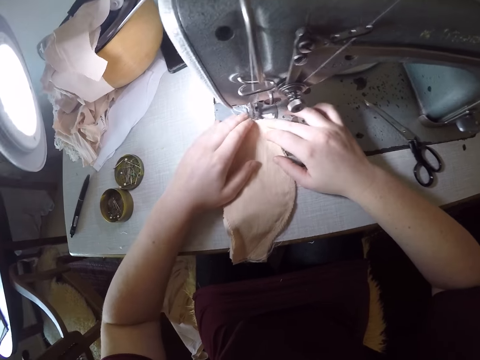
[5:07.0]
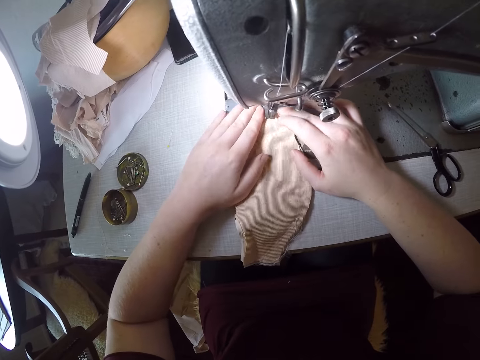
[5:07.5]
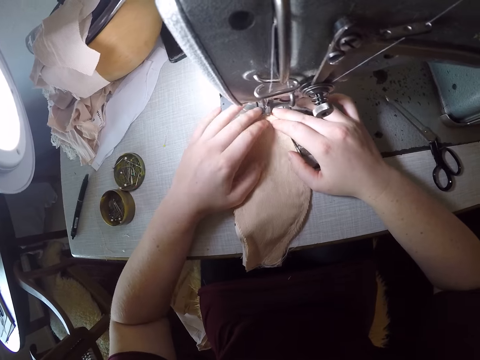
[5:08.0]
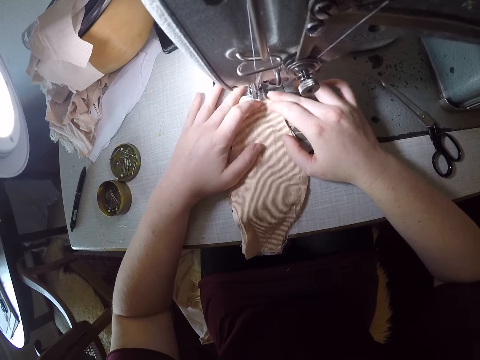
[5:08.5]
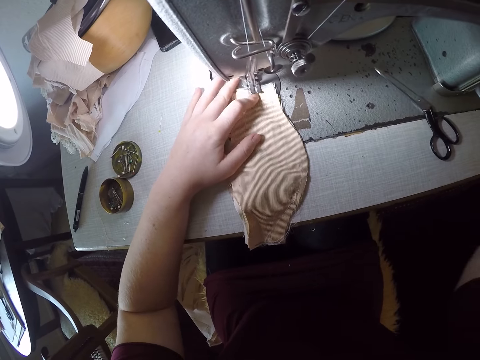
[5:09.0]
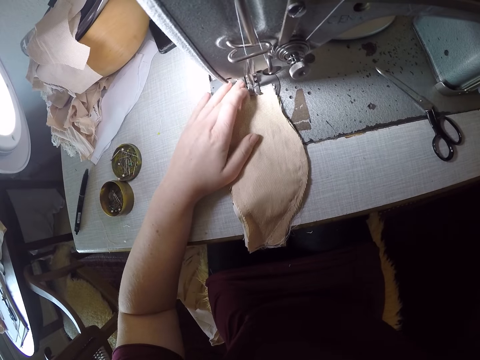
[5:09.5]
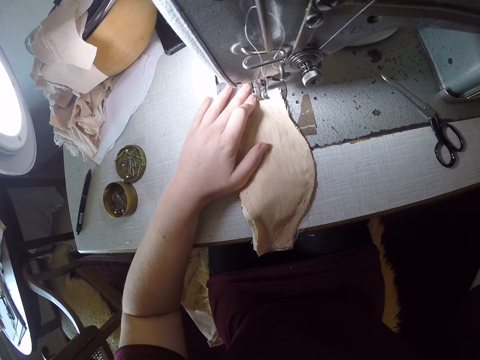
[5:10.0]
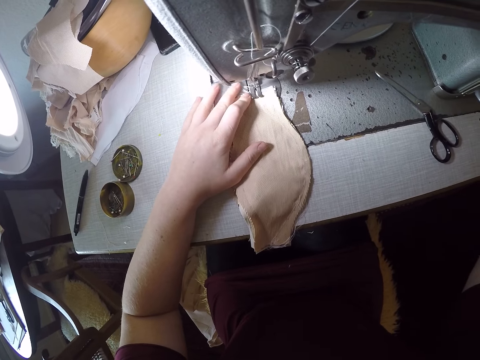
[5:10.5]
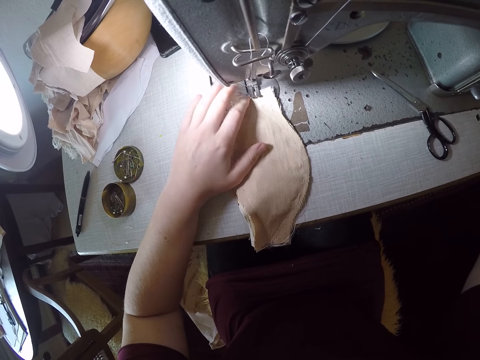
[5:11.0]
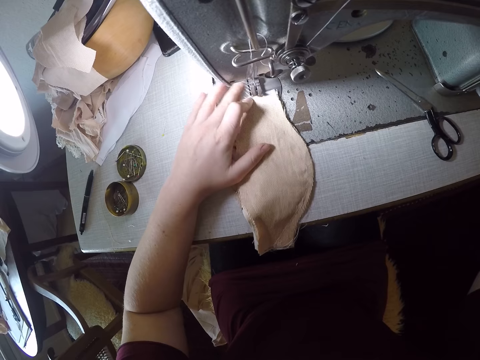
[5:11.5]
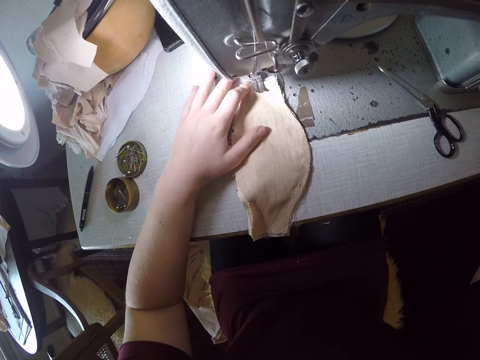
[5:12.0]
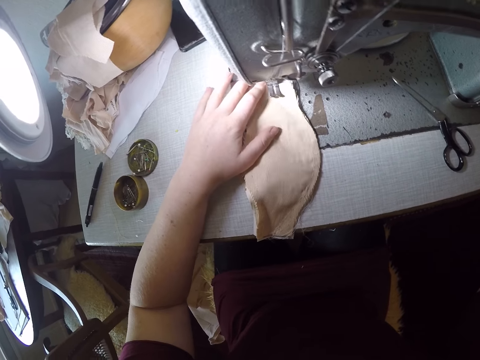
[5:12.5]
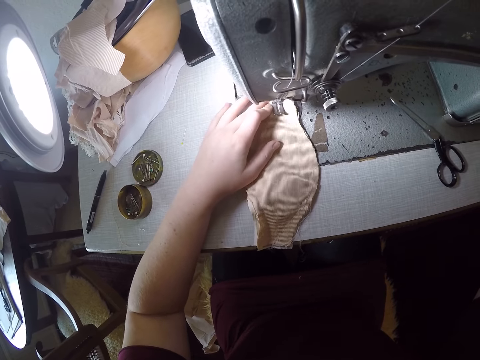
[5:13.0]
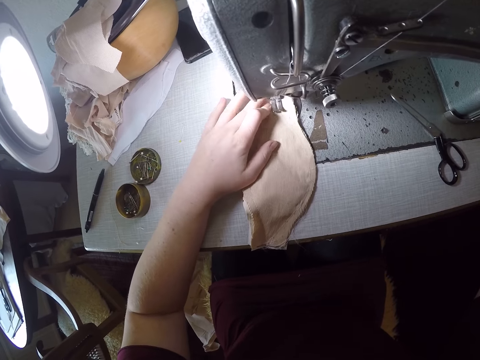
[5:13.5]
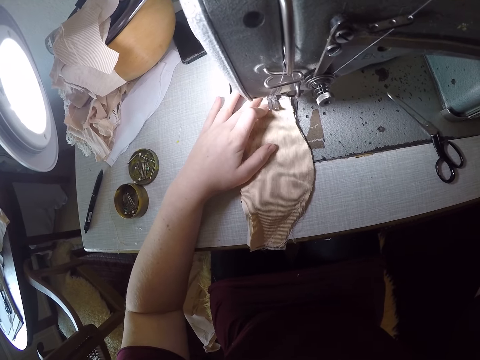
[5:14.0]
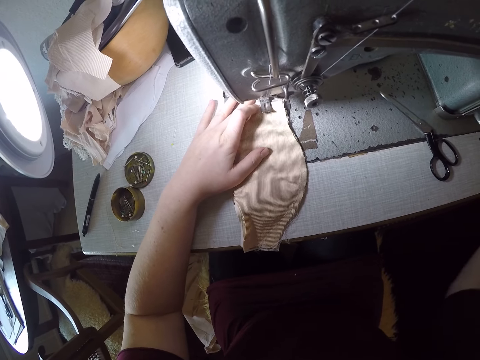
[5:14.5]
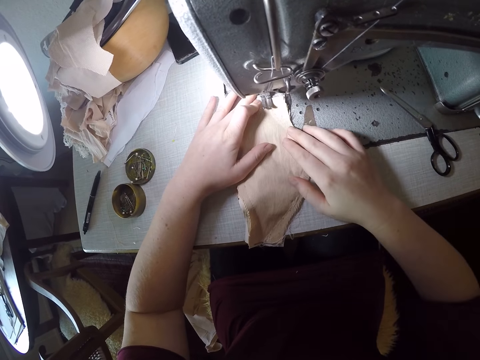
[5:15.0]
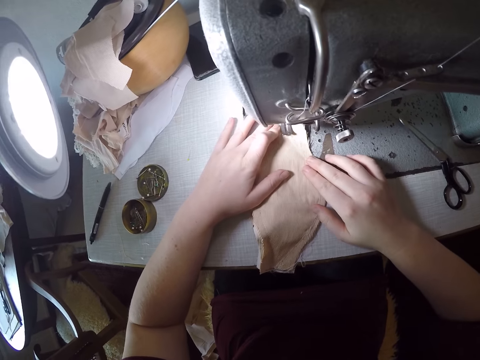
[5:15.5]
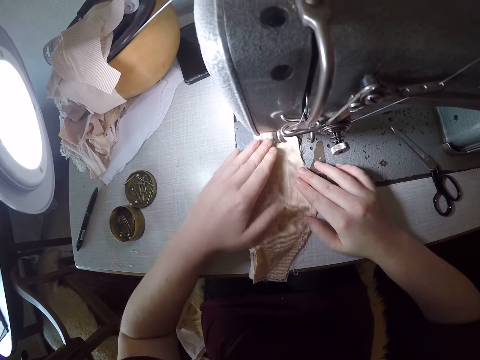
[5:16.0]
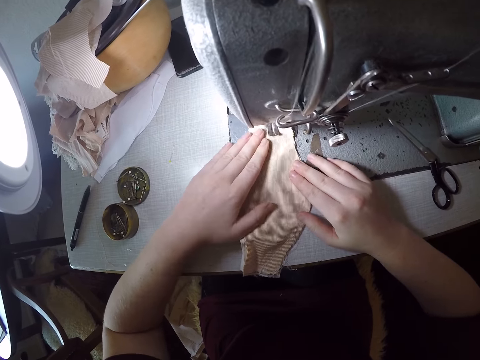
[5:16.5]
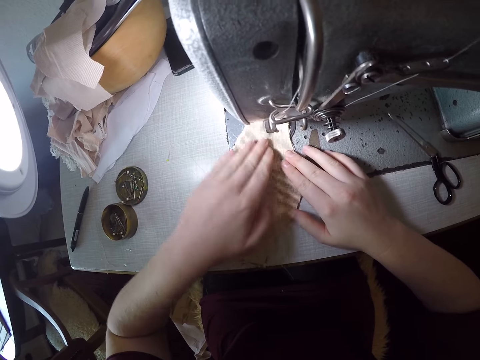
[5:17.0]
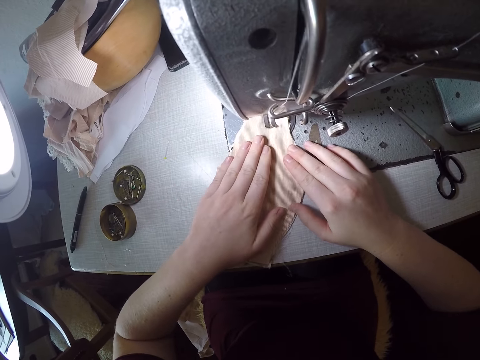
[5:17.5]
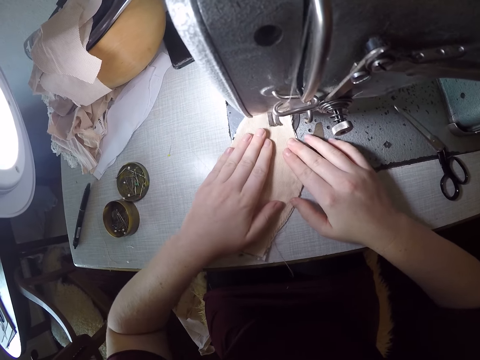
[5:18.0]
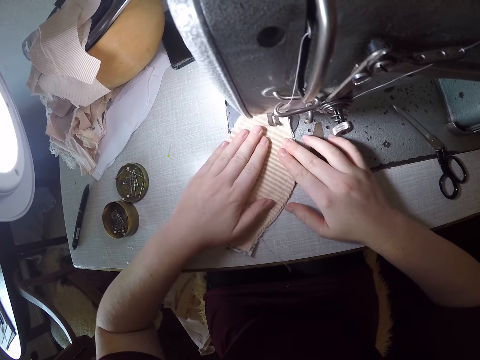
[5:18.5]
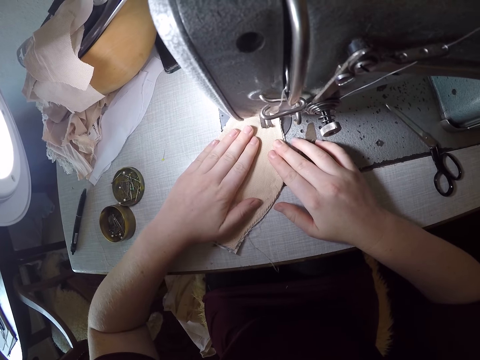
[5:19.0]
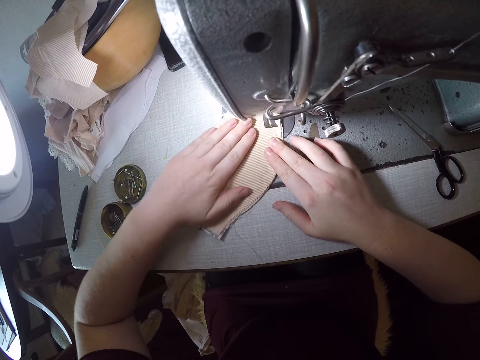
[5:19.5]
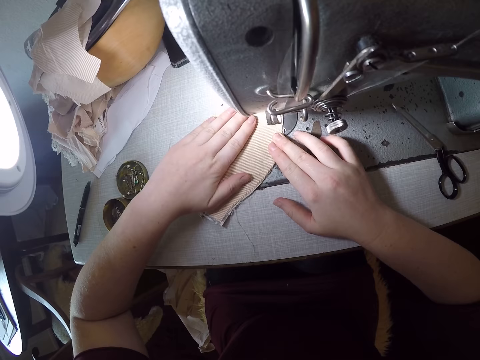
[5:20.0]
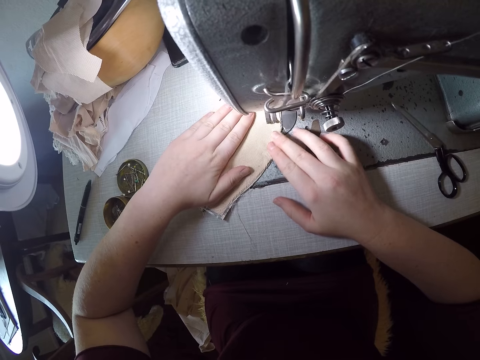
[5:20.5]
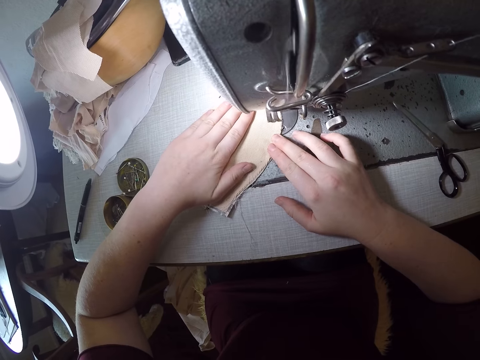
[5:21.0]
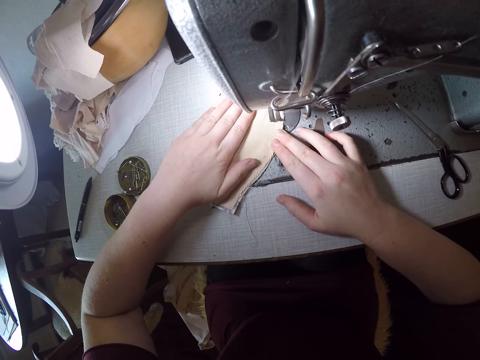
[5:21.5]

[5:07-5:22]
The camera wearer places the facemask on the feed dog of the sewing machine. They turn the balance wheel to lower the presser foot. They adjust the facemask in the sewing machine with both hands, and sew the facemask with the sewing machine.

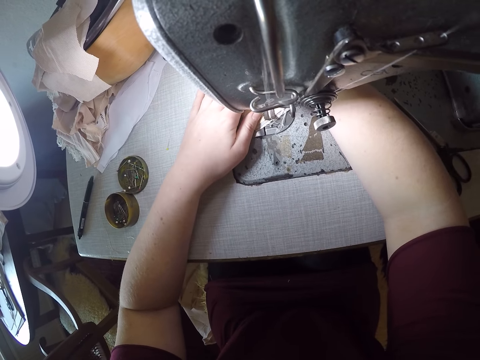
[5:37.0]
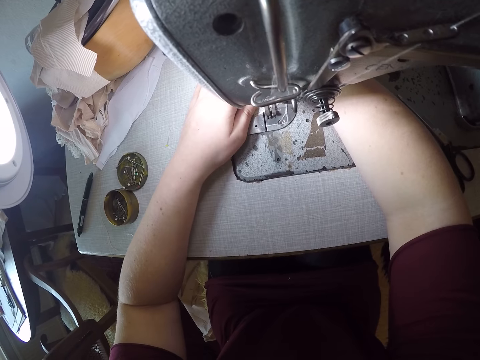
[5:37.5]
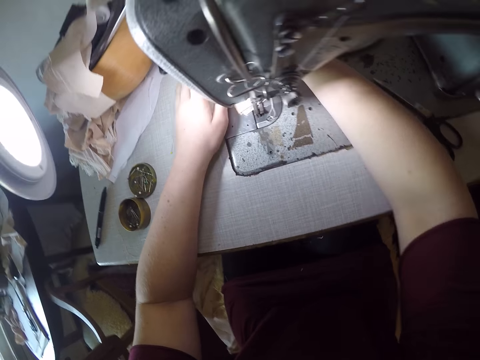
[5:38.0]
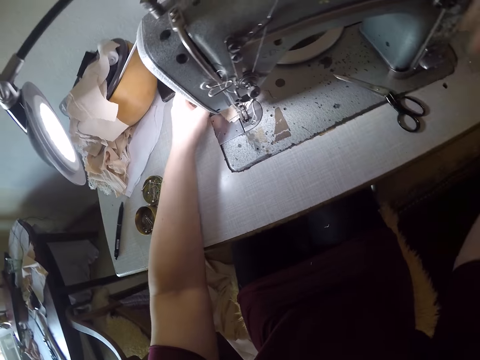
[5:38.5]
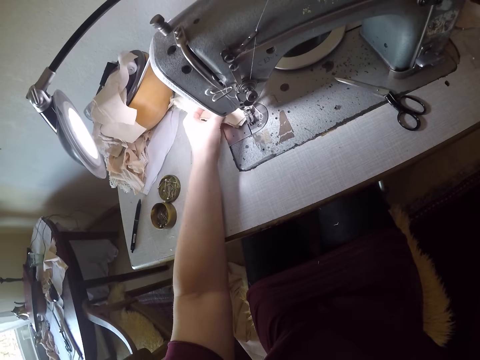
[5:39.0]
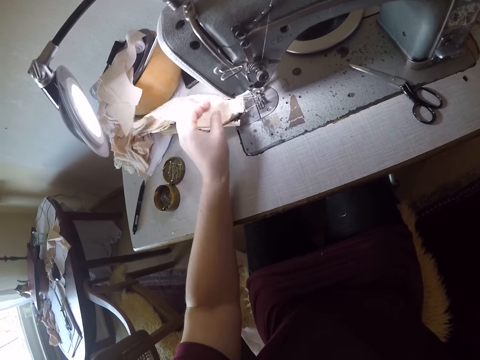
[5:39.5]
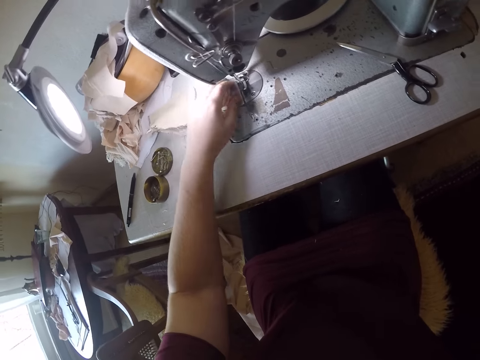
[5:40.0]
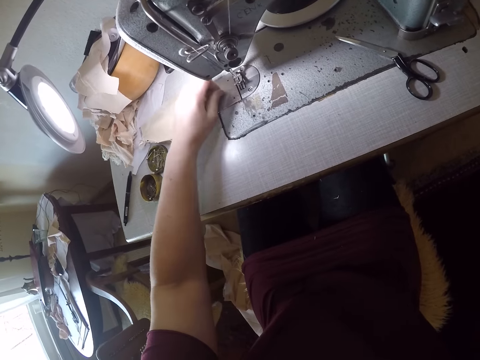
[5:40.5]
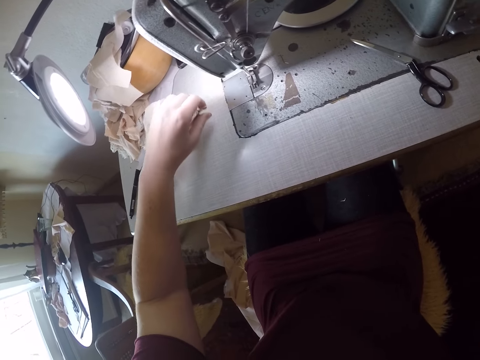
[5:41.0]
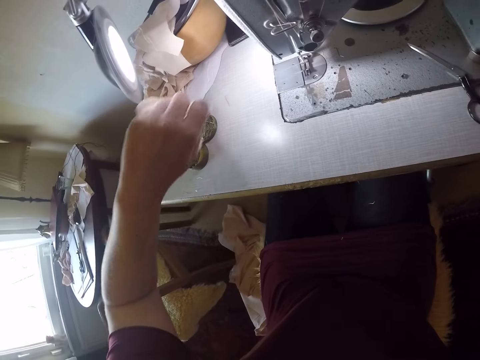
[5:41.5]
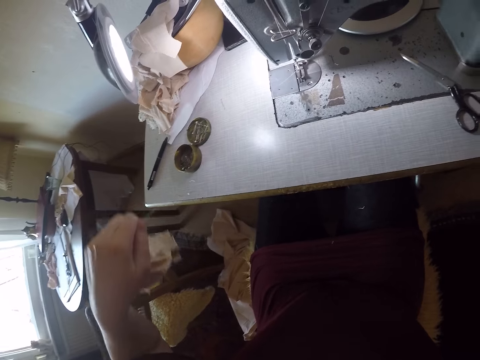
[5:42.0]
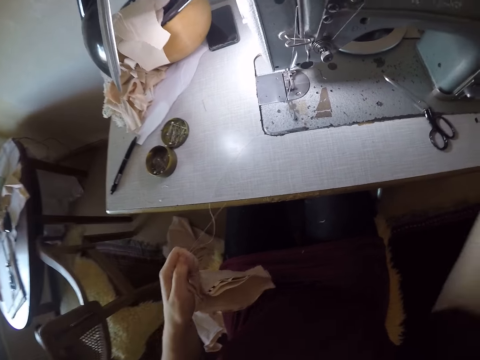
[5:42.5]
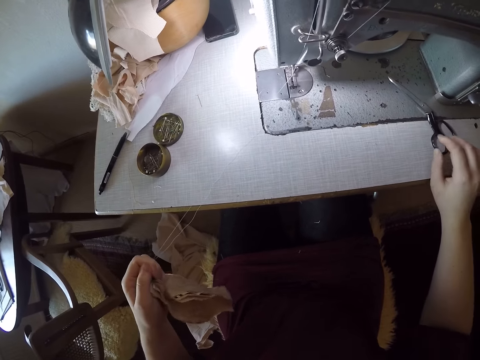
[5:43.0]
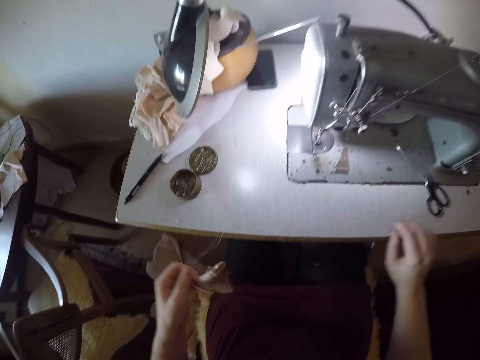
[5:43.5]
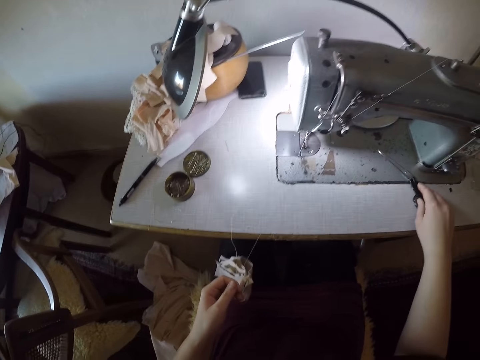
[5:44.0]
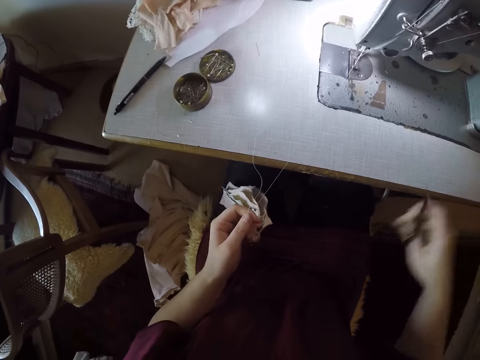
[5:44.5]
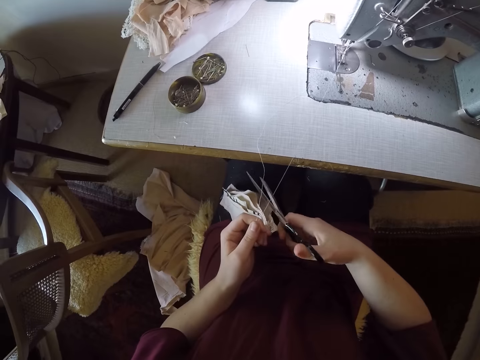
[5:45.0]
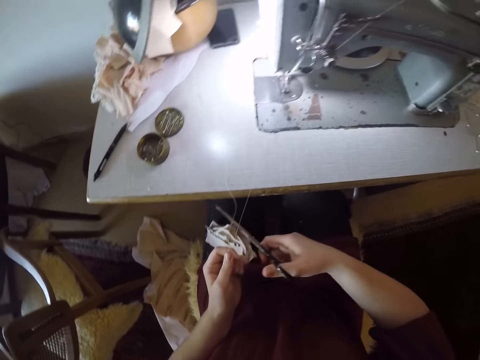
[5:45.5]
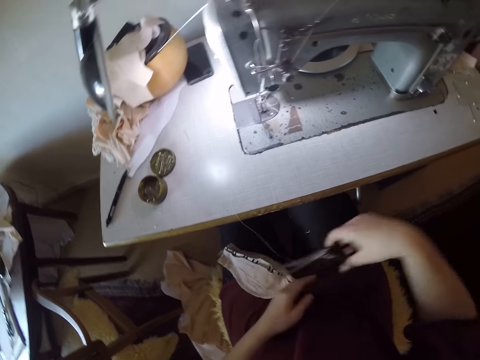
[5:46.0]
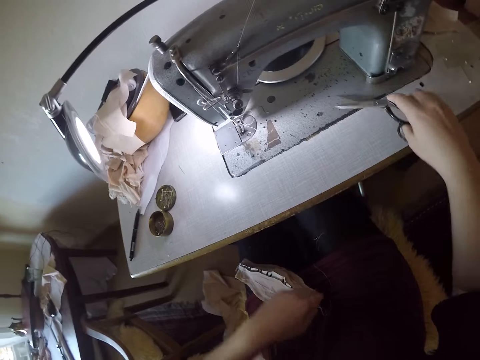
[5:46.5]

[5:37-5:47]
The camera wearer turns the balance wheel to lift the presser foot. She pulls the facemask out of the sewing machine. She pulls the thread. She picks up a pair of scissors on the table with her right hand. She cuts the threads from the facemask using the scissors.

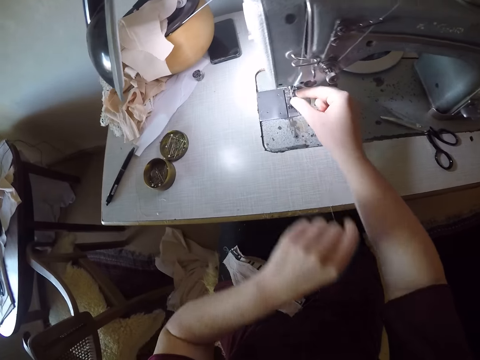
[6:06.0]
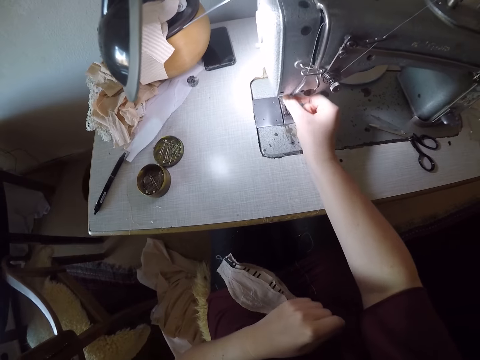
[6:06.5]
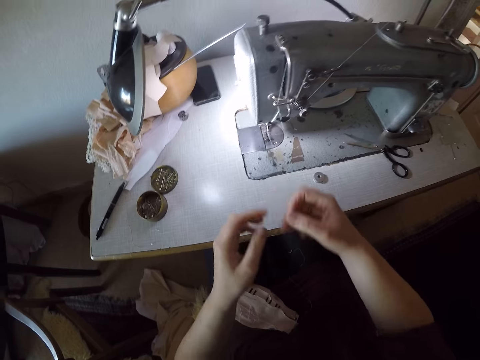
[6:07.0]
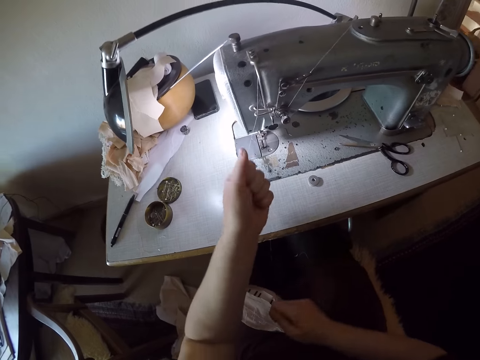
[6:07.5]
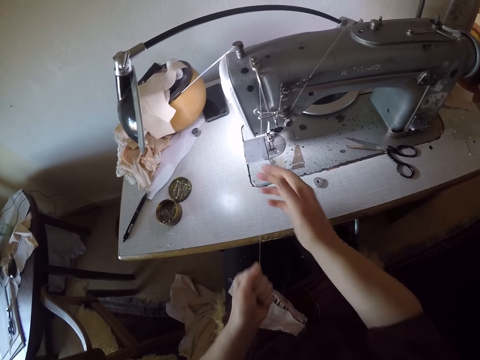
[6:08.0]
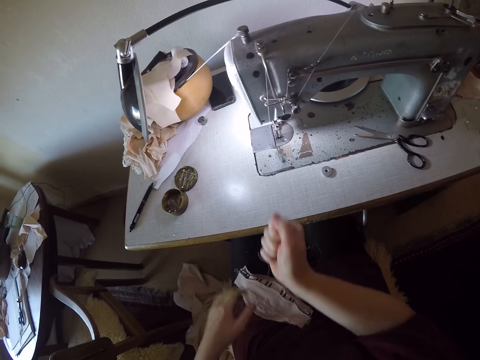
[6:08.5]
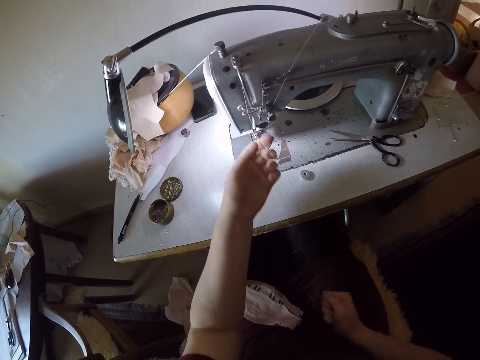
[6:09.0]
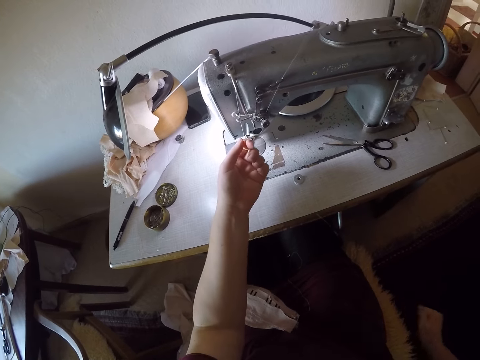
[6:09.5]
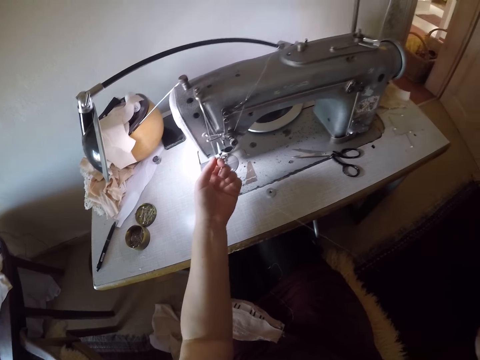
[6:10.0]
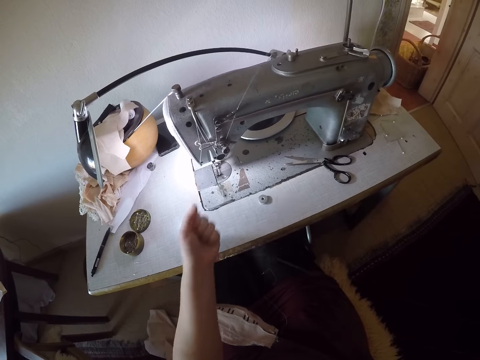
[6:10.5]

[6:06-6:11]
The camera wearer pulls out threads from the sewing machine with both hands.
